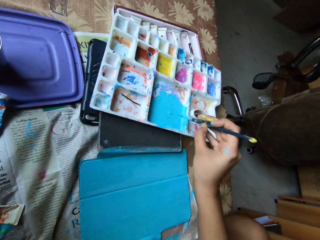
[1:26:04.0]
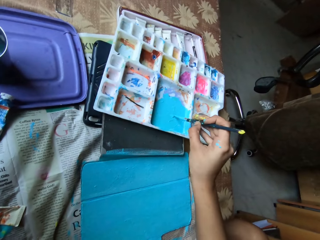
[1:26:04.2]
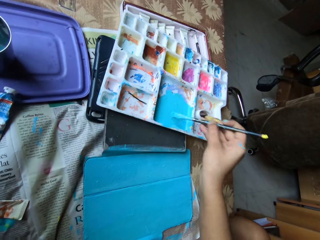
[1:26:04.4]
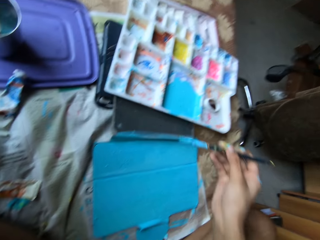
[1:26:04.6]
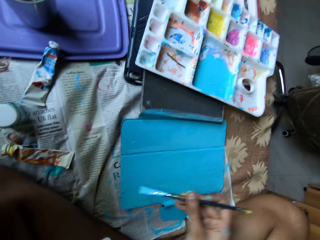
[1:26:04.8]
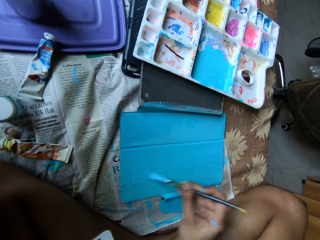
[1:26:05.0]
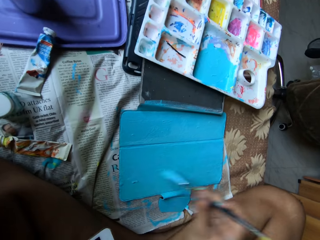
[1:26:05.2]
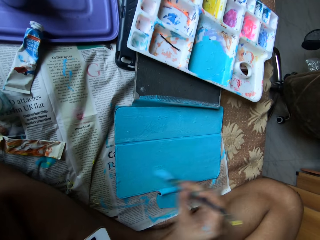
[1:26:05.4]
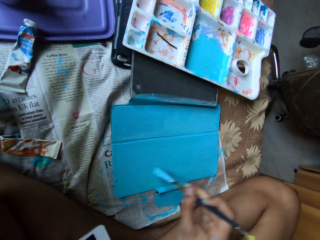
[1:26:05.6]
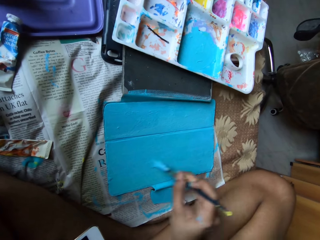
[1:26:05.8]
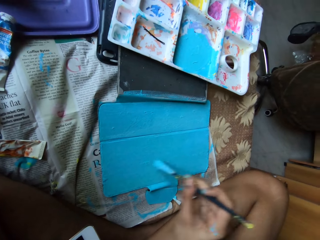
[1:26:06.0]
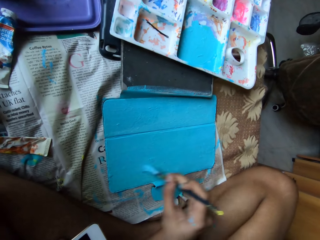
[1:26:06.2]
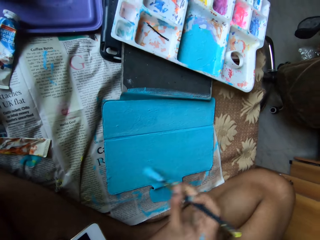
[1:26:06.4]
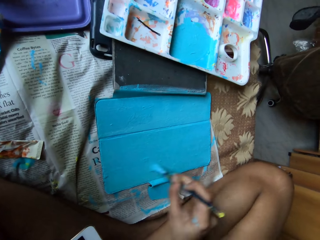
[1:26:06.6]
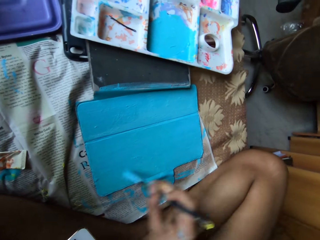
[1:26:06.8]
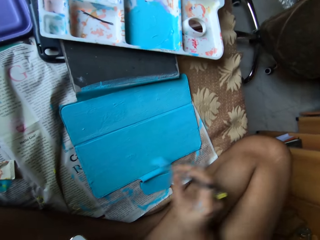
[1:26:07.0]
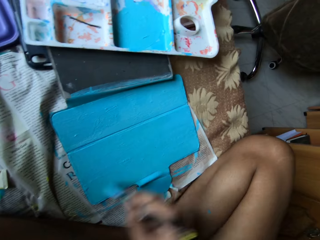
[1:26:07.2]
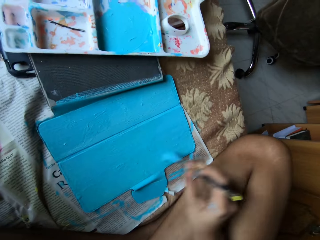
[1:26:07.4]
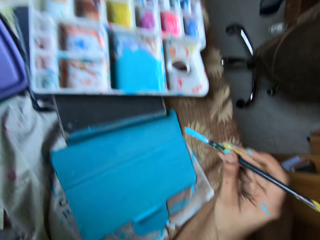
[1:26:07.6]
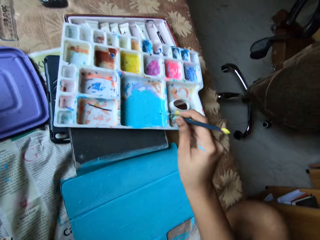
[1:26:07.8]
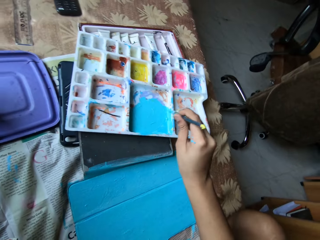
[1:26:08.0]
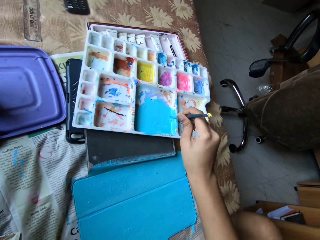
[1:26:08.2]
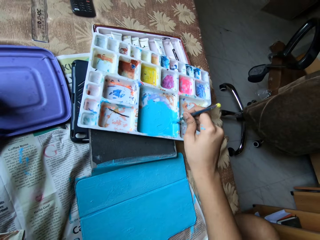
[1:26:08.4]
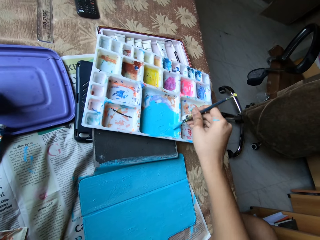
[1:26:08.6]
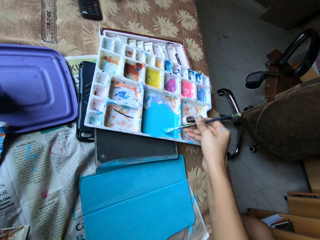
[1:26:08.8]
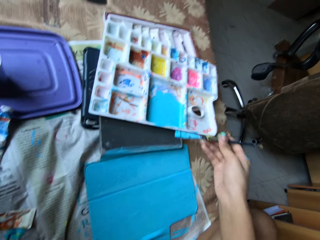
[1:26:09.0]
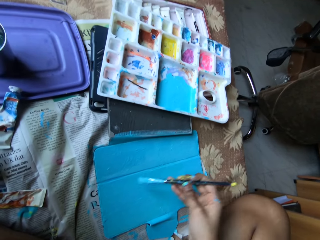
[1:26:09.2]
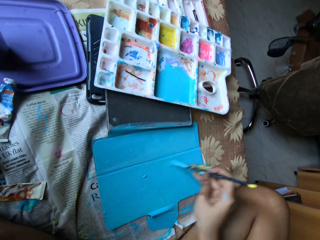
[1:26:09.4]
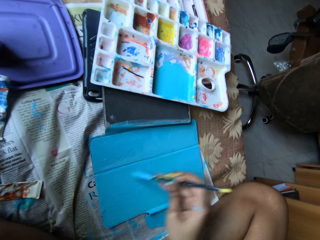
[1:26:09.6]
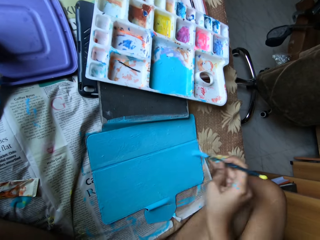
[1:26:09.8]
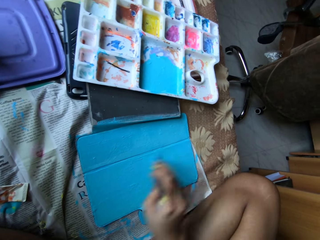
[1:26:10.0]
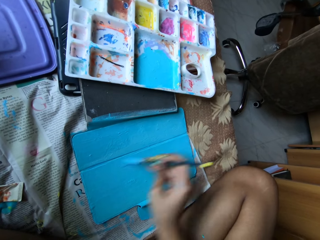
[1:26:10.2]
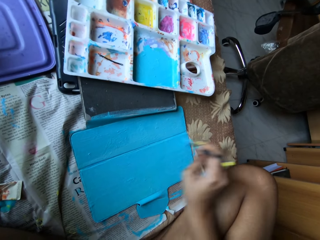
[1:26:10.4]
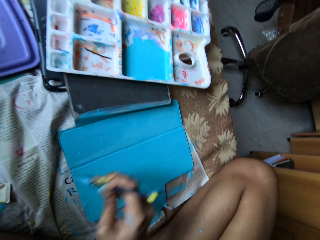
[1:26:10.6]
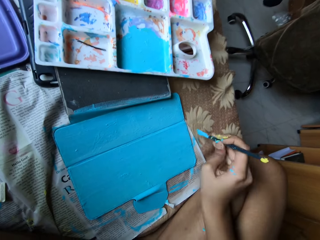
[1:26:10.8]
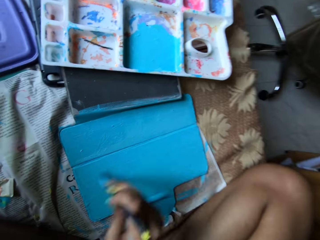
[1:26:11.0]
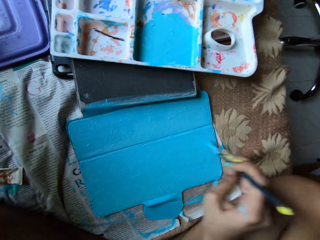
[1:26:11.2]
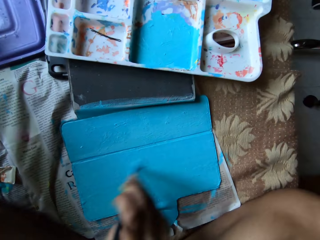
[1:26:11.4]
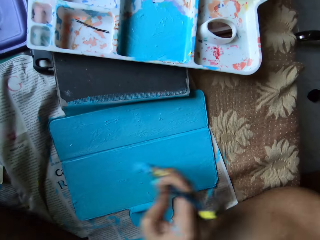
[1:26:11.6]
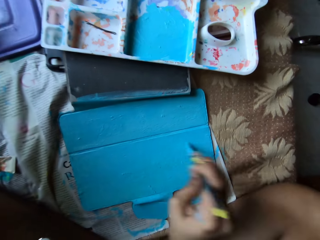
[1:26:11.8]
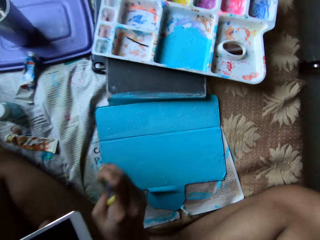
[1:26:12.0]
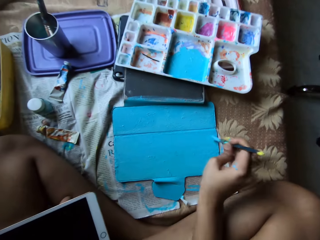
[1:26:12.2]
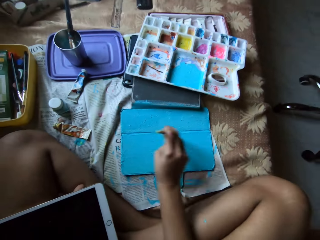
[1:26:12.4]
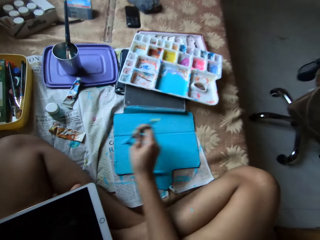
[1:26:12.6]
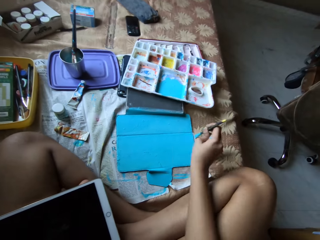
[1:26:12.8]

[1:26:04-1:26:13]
The camera wearer dips the paintbrush into the paint tray with her right hand. She paints the tablet case cover with the paintbrush in her right hand. She dips the paintbrush into the paint tray with her right hand. She paints the tablet case cover with the paintbrush in her right hand.

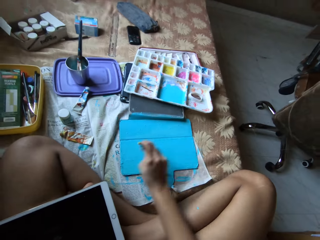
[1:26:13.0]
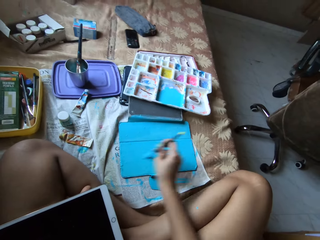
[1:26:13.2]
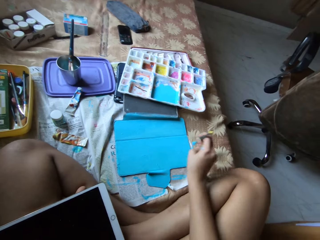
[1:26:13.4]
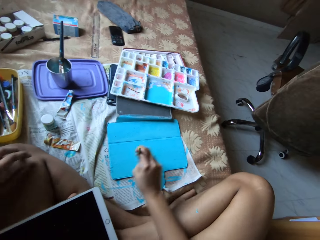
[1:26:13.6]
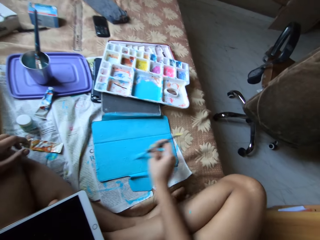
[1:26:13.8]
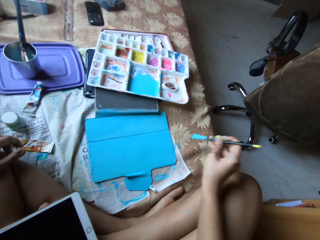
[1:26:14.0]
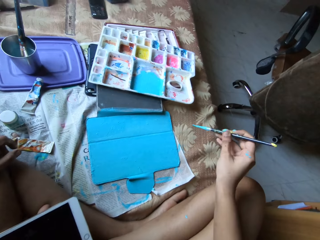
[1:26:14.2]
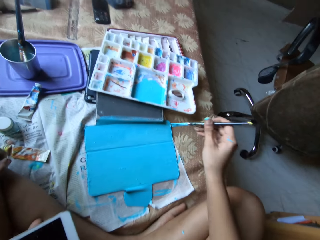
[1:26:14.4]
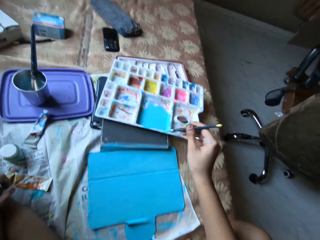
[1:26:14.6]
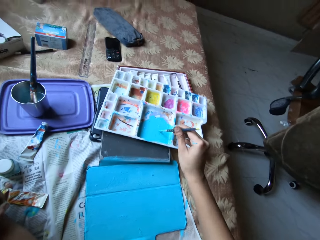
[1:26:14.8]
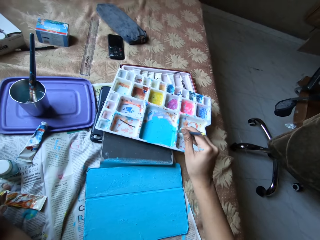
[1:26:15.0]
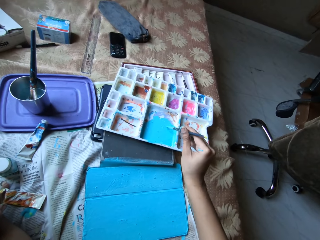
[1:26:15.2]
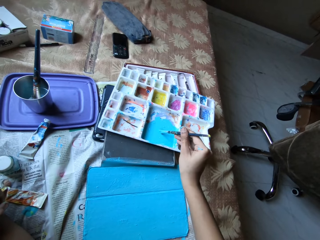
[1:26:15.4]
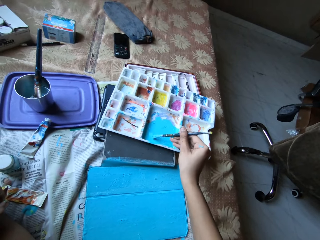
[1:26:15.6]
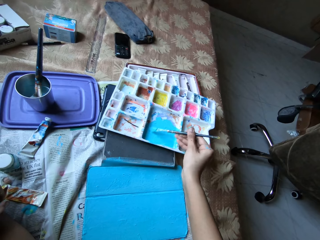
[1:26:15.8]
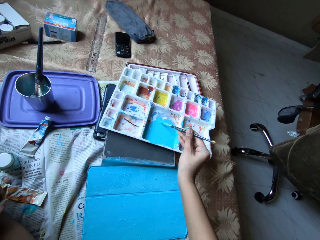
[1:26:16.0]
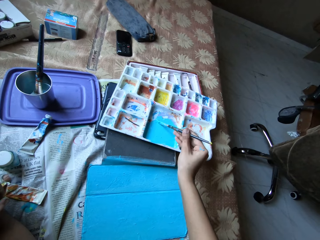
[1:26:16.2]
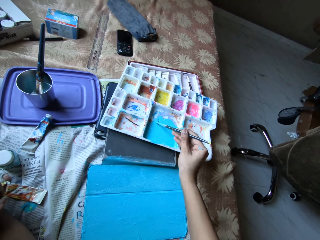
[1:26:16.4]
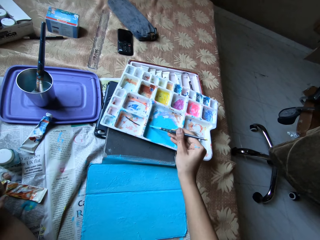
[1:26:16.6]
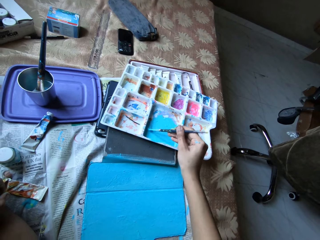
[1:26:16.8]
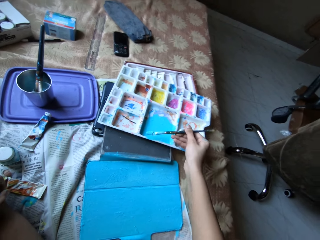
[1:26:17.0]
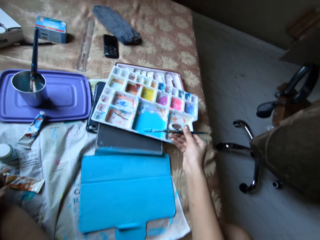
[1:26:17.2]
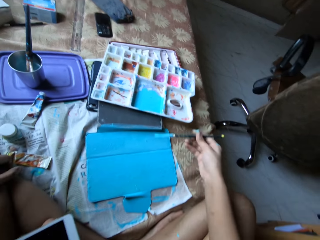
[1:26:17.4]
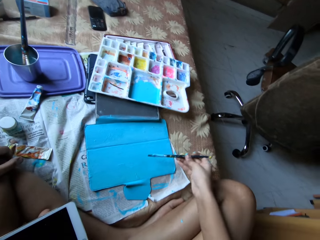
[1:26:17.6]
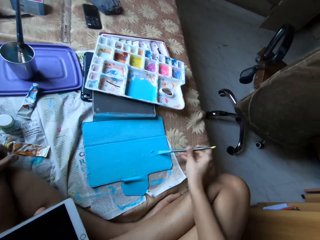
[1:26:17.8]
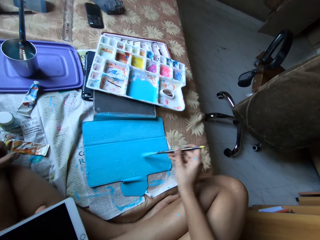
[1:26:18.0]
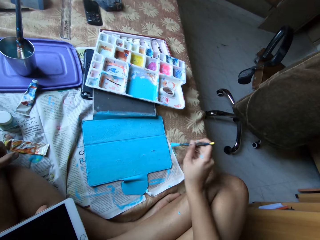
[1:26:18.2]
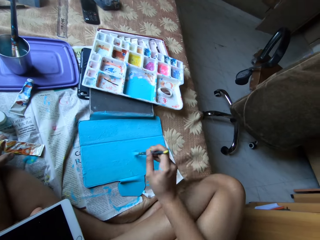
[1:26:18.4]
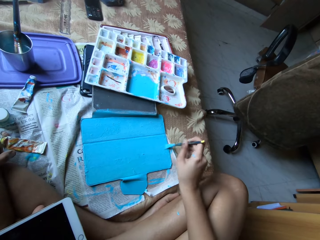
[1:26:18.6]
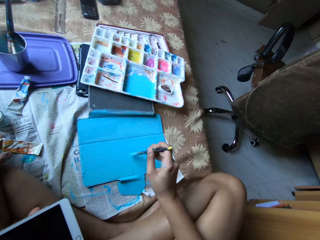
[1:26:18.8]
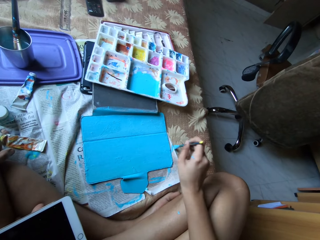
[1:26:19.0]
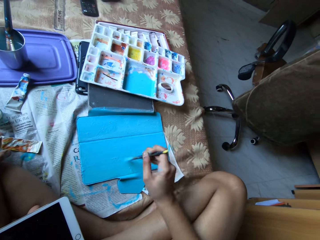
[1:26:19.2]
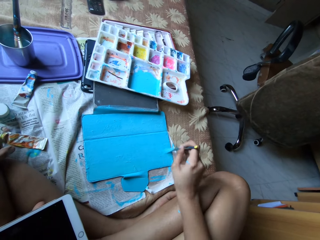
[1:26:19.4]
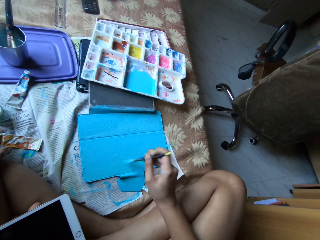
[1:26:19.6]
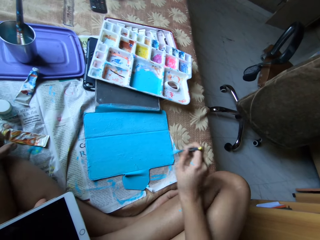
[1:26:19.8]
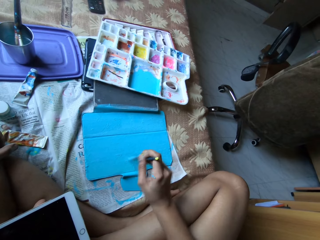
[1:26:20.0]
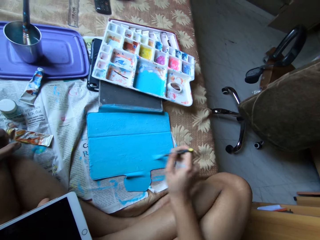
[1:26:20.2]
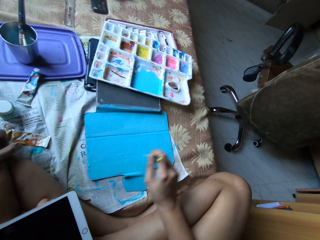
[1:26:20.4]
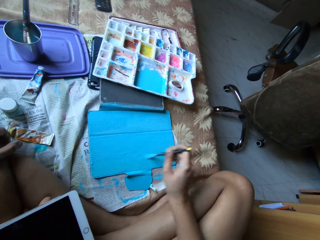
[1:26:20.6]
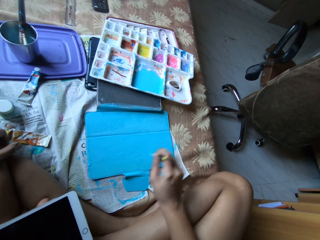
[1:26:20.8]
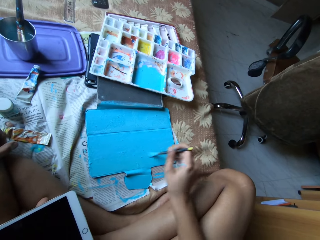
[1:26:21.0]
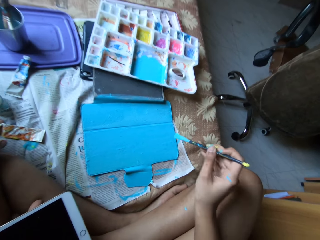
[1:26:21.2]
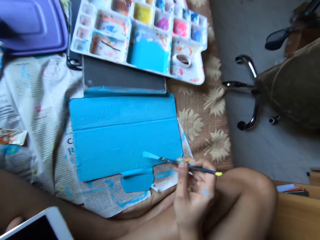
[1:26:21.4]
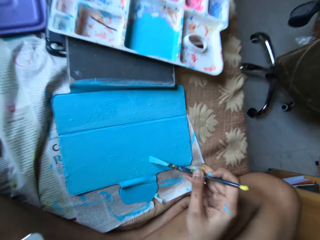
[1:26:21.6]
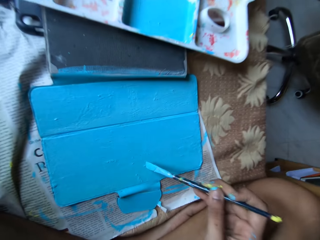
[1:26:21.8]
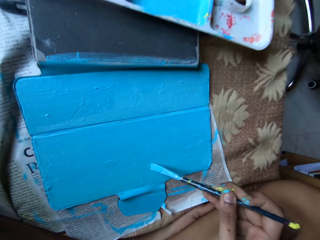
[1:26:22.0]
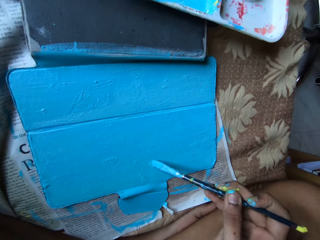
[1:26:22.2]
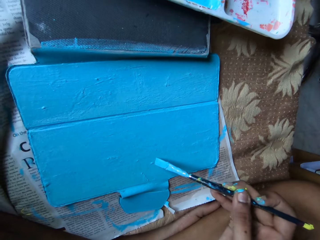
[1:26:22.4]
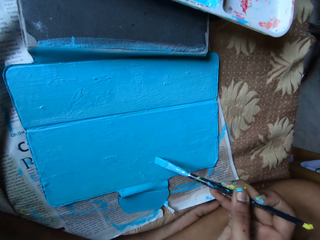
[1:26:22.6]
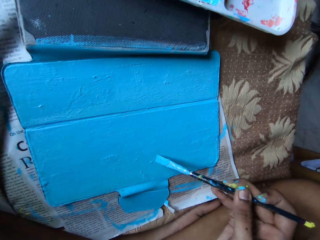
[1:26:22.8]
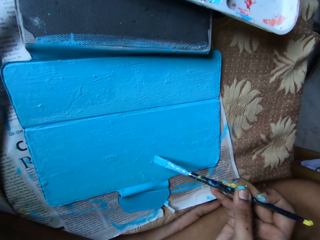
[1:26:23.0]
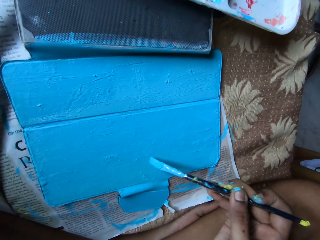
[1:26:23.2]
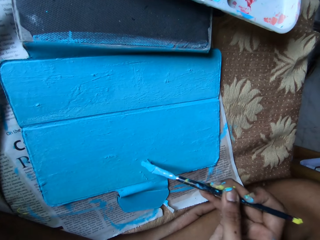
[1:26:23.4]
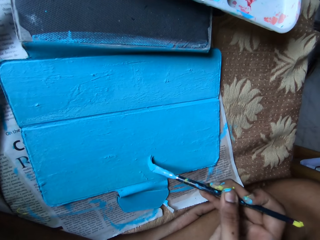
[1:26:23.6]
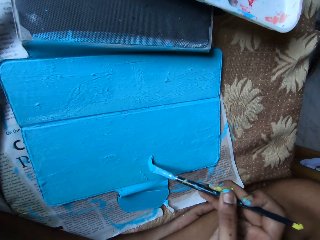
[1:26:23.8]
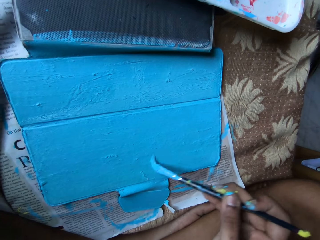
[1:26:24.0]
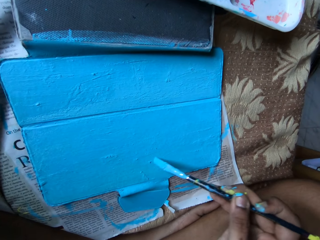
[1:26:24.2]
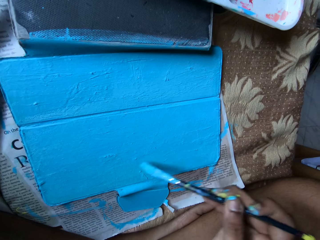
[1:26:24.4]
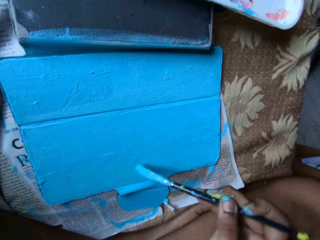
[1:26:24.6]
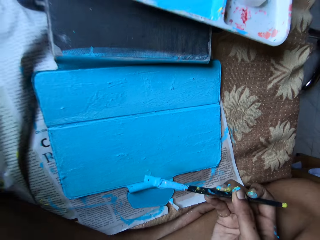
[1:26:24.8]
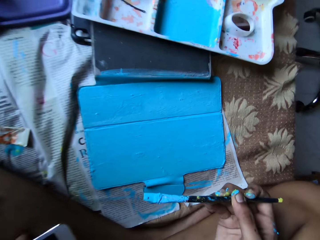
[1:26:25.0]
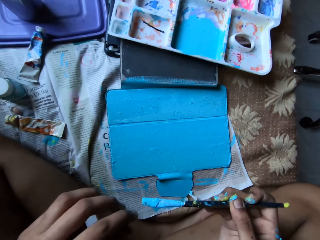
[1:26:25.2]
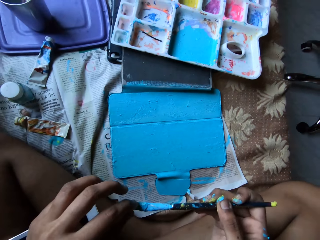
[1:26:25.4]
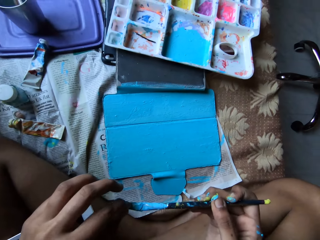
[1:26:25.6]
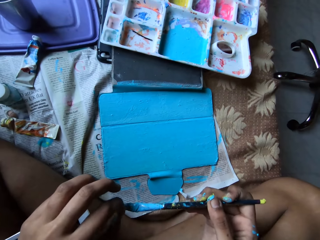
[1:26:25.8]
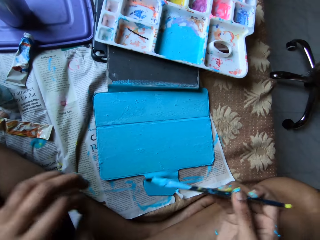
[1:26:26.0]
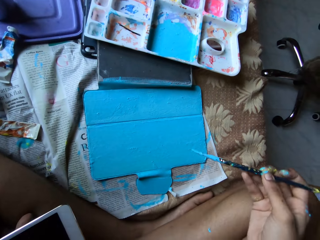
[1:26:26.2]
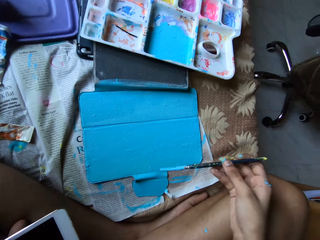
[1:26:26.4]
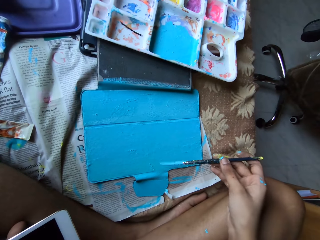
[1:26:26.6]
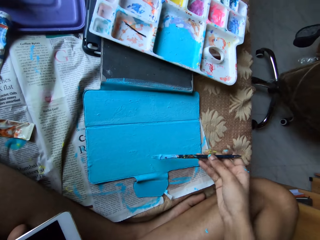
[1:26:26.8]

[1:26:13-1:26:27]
The camera wearer dips the paintbrush into the paint tray with her right hand. She paints the tablet case cover with the paintbrush in her right hand. She removes a particle from the painted paper with the paintbrush. She picks dirt from the paintbrush with her left hand.
